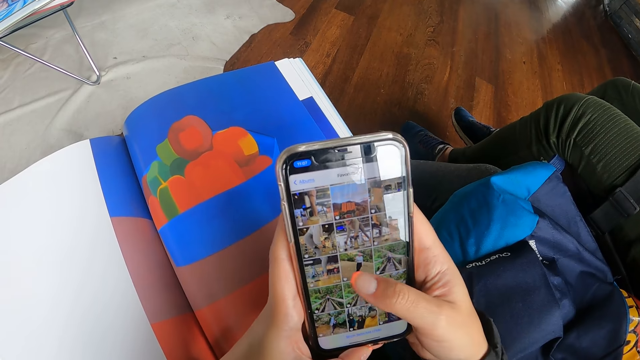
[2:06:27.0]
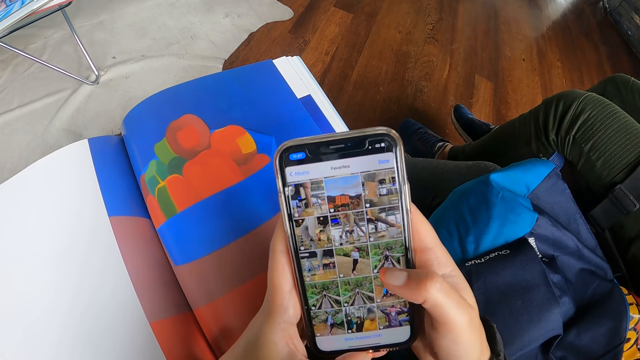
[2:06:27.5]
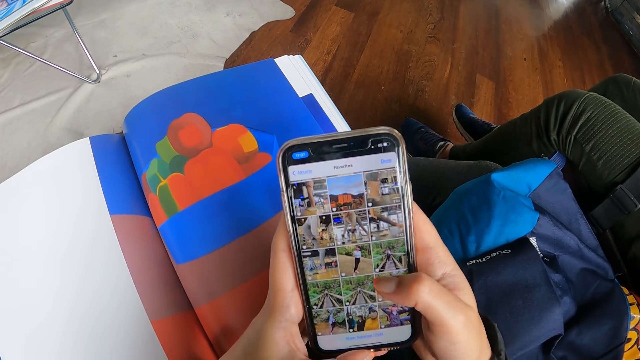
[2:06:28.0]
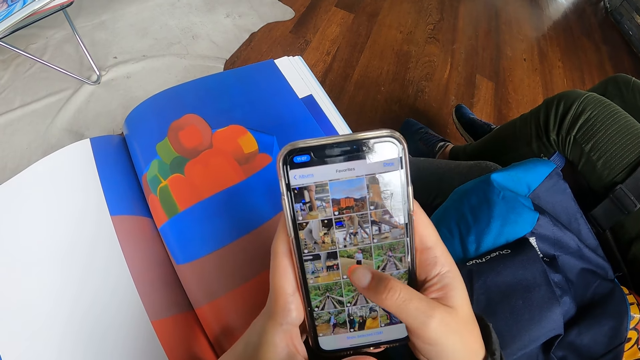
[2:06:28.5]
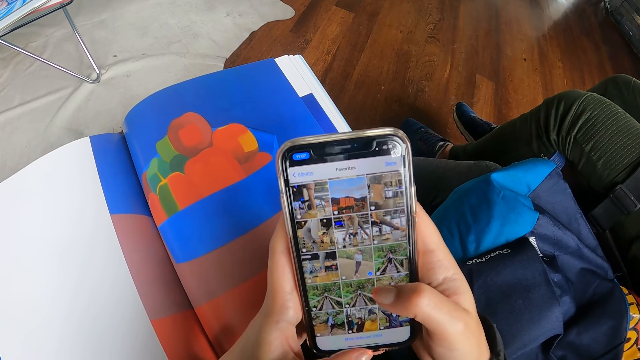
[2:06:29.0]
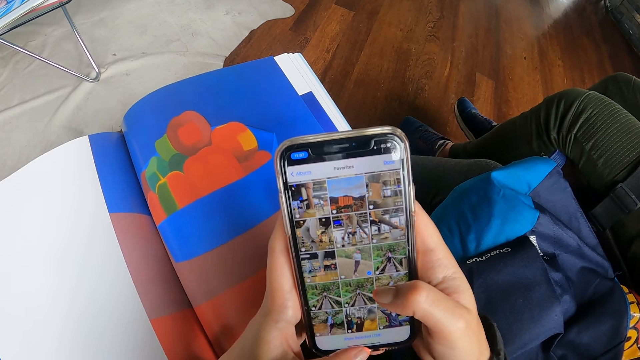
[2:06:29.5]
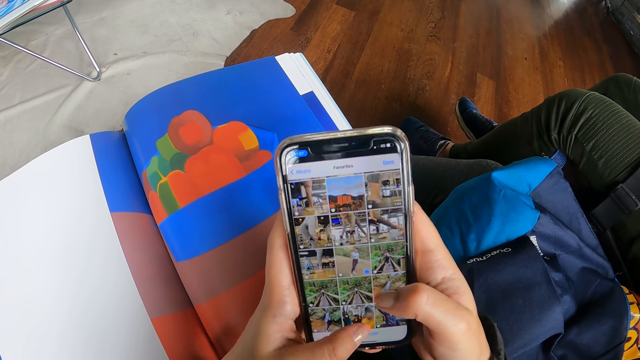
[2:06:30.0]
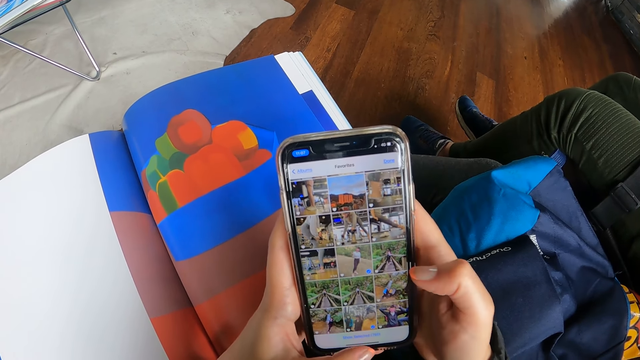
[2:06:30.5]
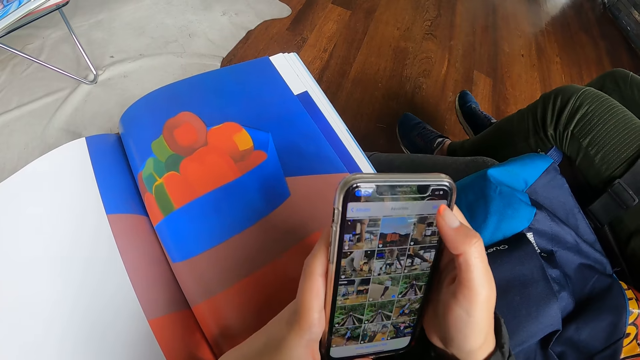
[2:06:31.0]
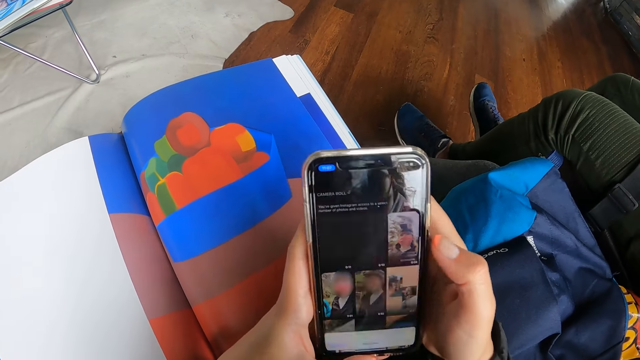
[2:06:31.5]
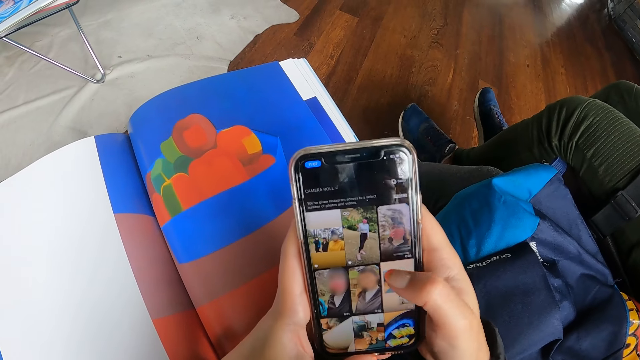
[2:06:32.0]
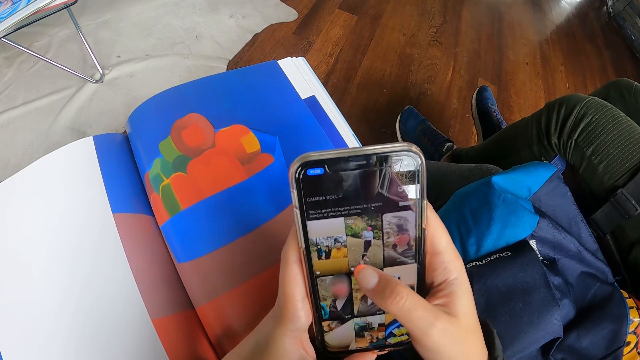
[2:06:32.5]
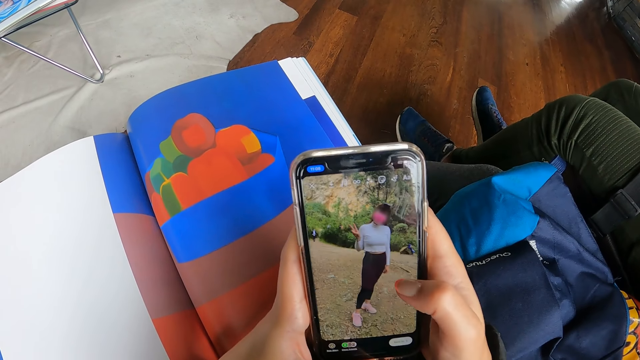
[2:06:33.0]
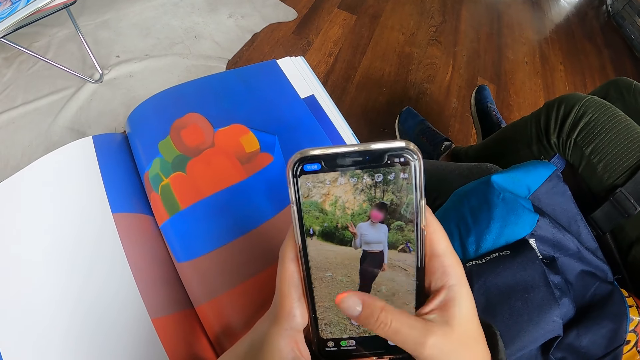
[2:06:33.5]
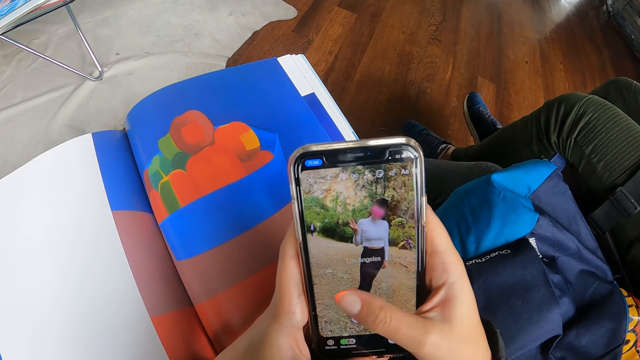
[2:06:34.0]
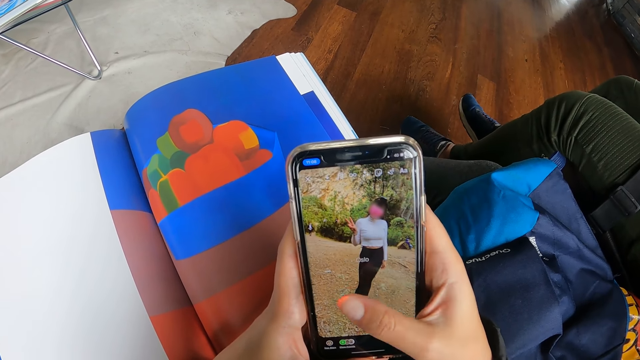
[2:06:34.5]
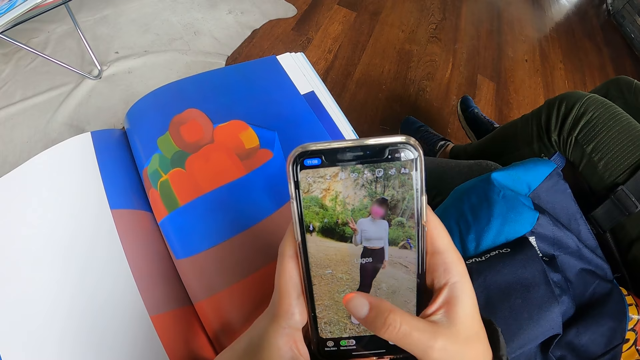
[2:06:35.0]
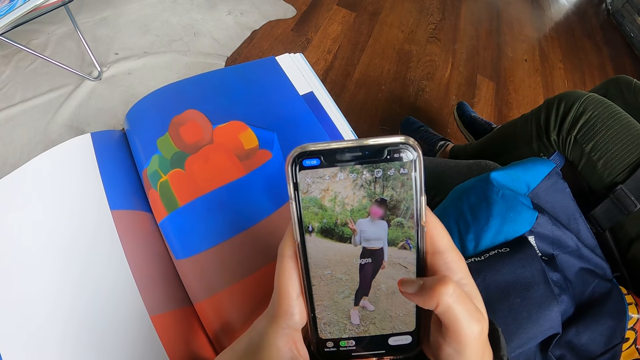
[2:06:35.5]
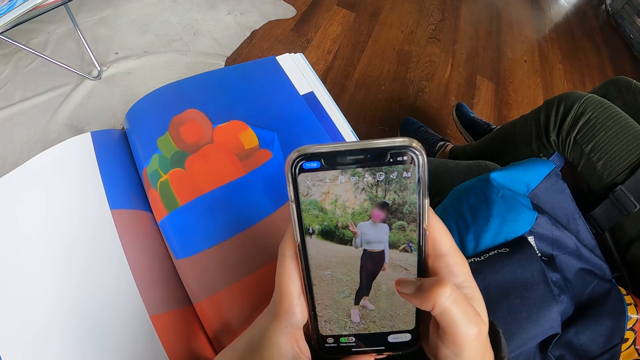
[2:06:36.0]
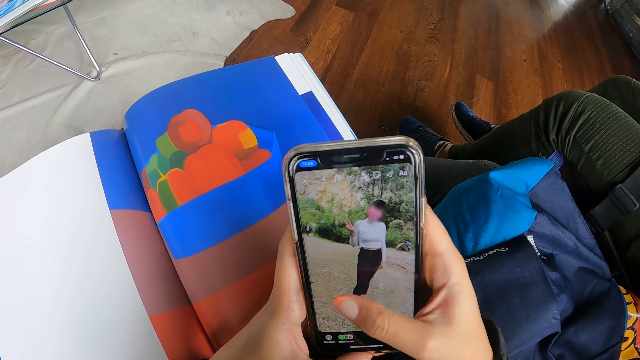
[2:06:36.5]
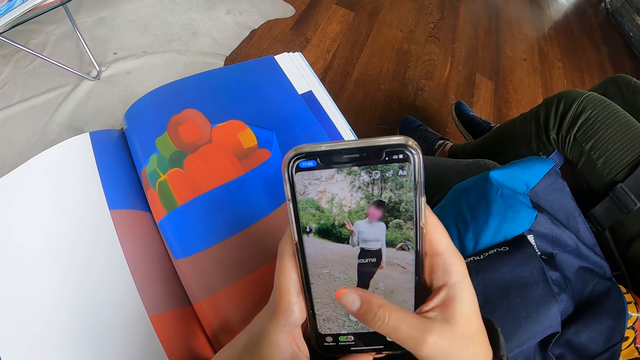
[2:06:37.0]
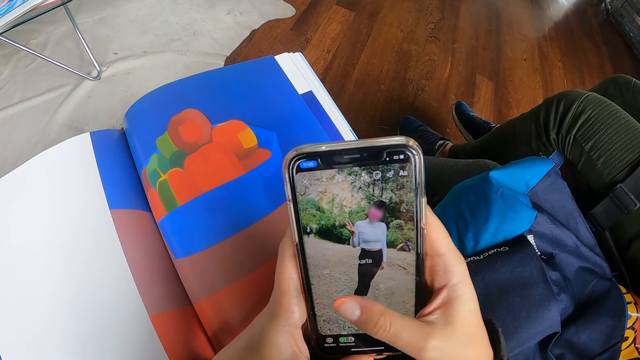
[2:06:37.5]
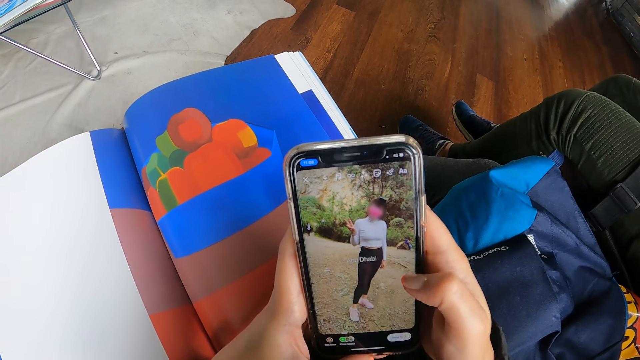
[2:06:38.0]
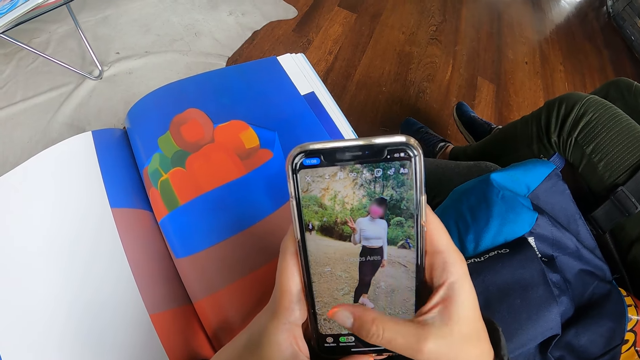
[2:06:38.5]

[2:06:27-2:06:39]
The camera wearer looks on the phone. They touch on the phone.

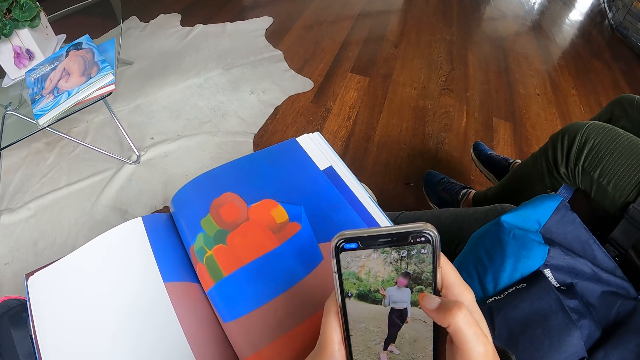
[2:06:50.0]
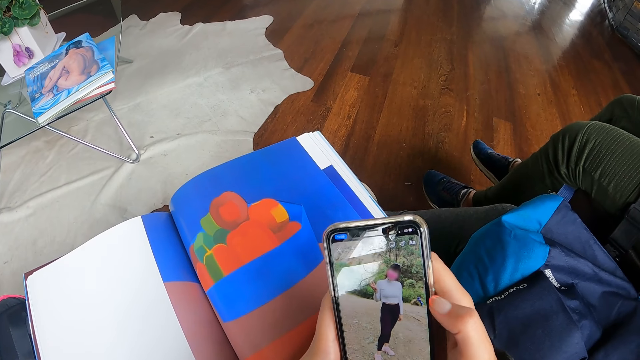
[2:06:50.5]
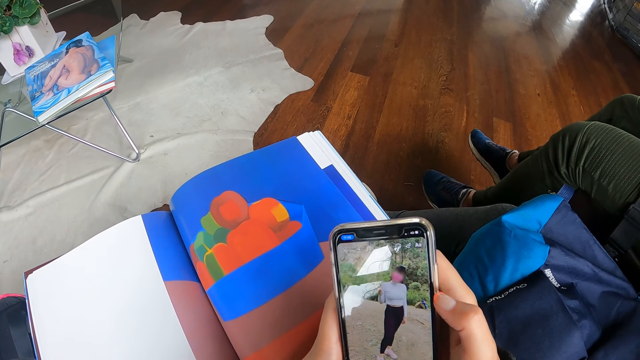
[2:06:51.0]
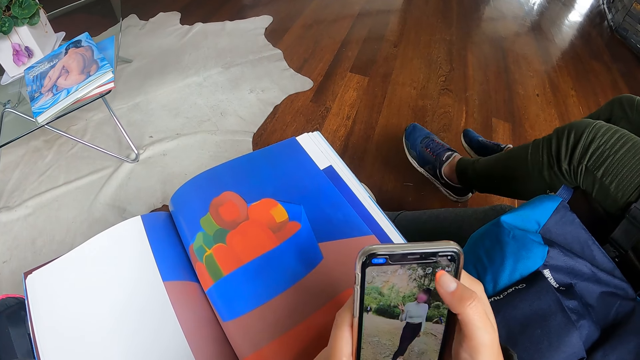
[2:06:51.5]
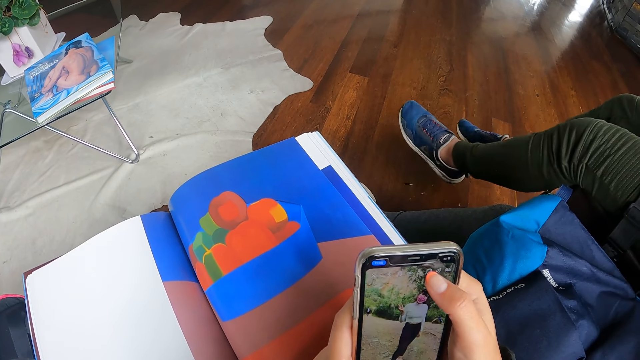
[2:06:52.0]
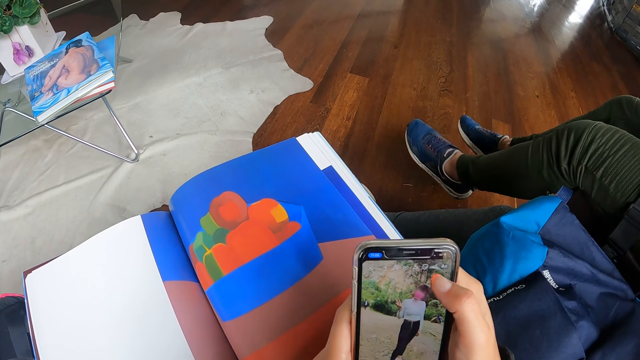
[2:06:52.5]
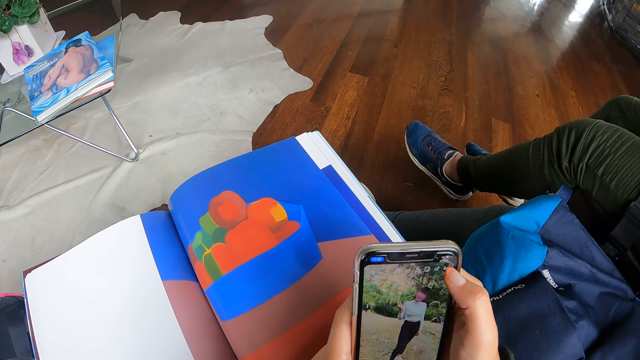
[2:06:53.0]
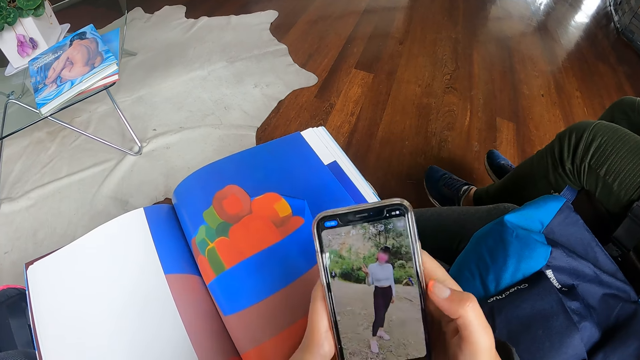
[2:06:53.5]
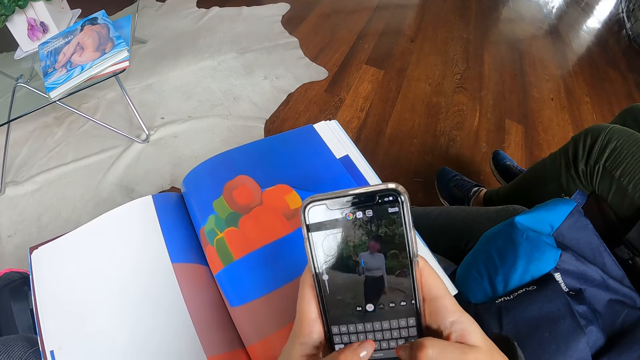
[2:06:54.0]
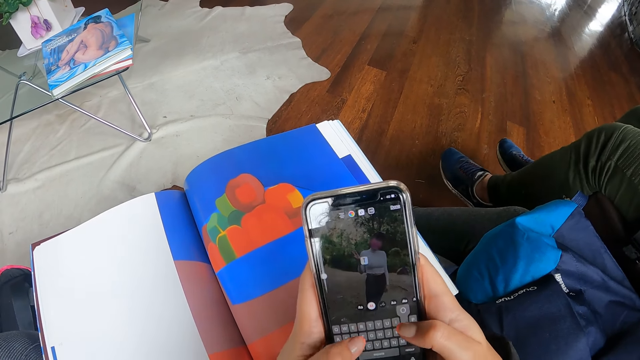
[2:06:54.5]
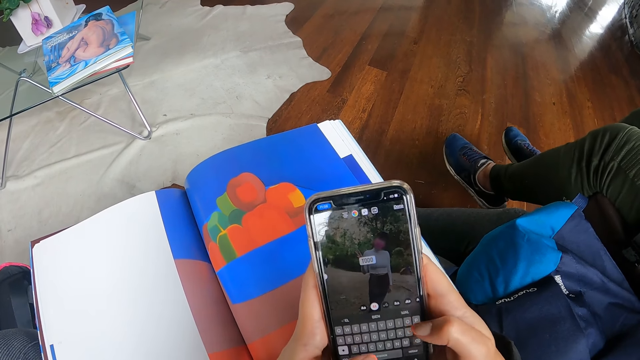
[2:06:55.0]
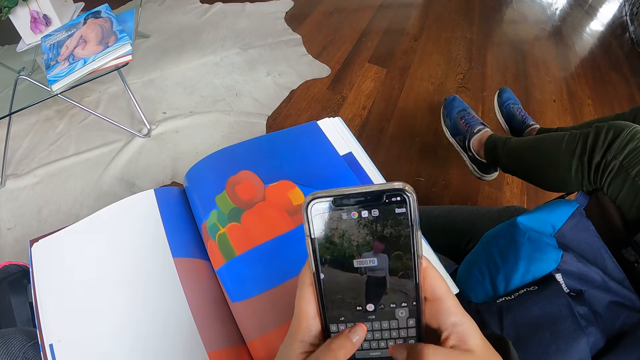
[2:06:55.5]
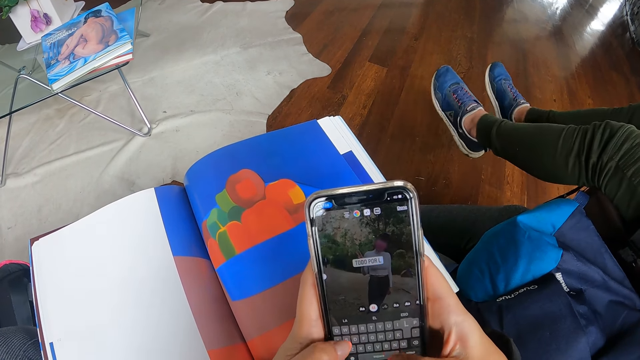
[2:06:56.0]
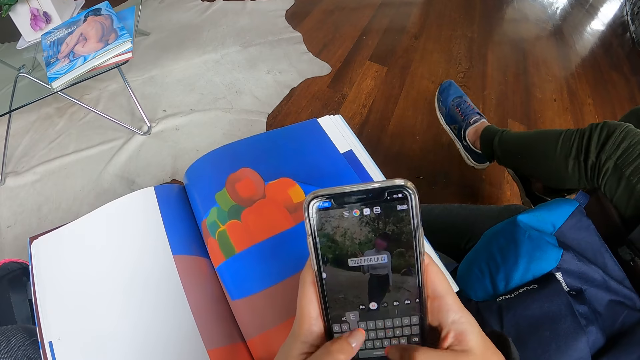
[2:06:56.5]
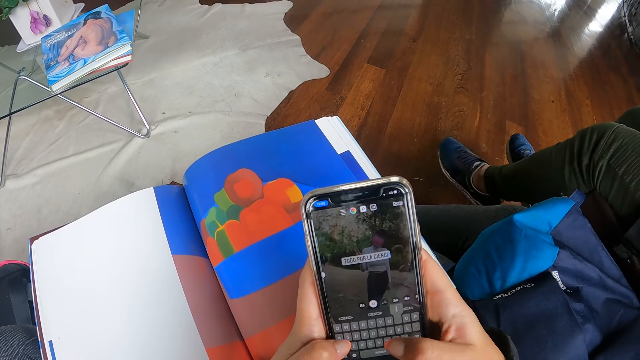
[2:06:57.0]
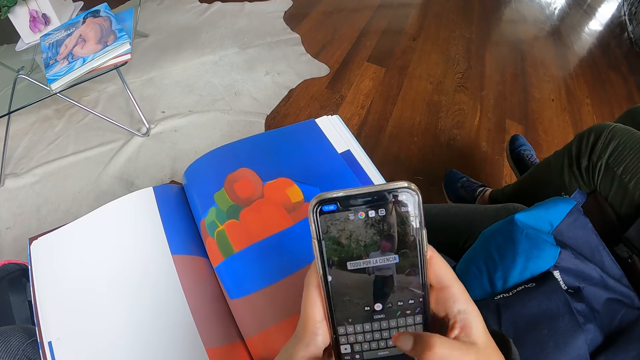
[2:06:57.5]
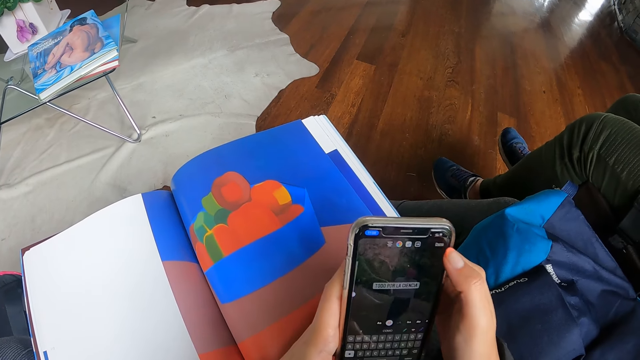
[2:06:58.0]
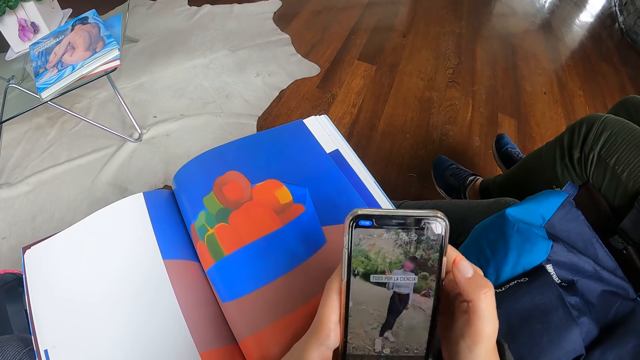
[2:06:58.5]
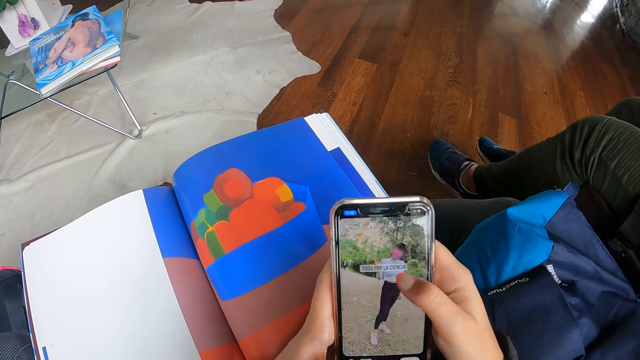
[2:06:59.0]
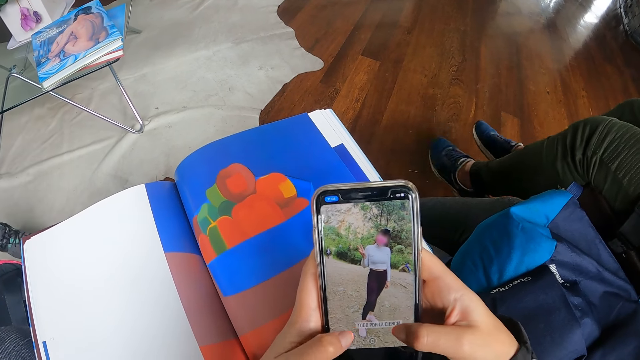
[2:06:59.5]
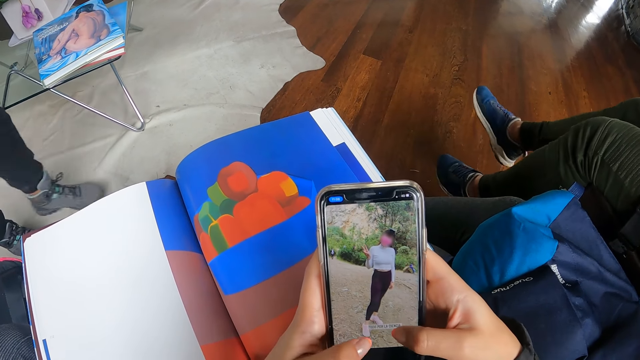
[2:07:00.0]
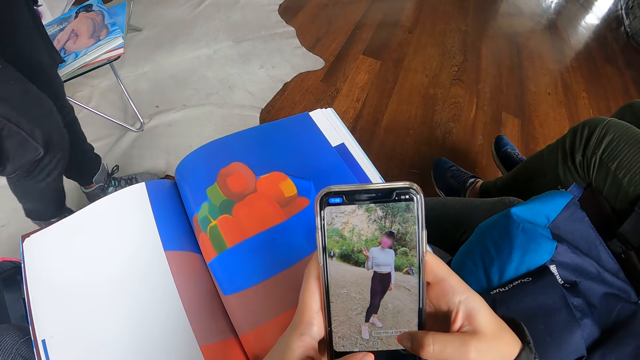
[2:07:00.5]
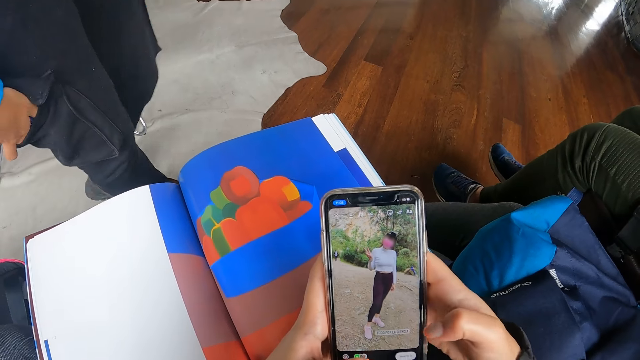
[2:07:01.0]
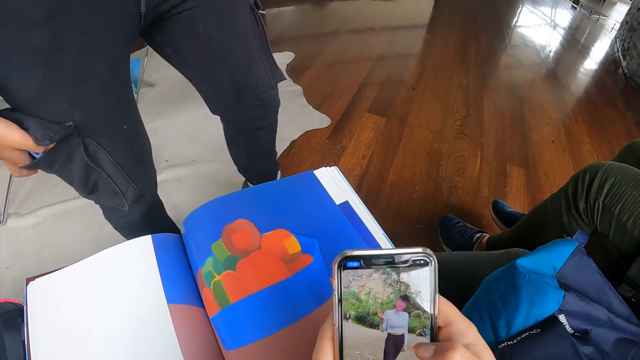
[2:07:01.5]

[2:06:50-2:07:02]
The camera wearer scrolls on the phone. They touch on the phone. They type on the phone. They touch on the phone. A woman walks towards the camera wearer.
